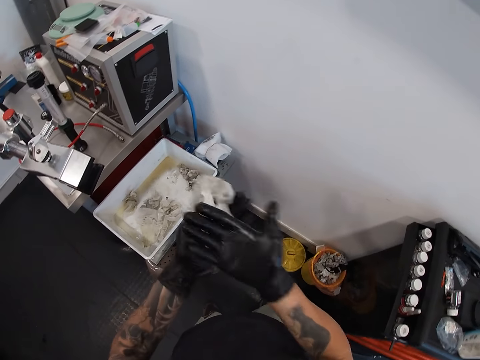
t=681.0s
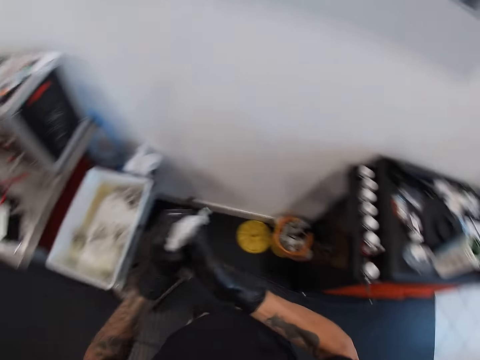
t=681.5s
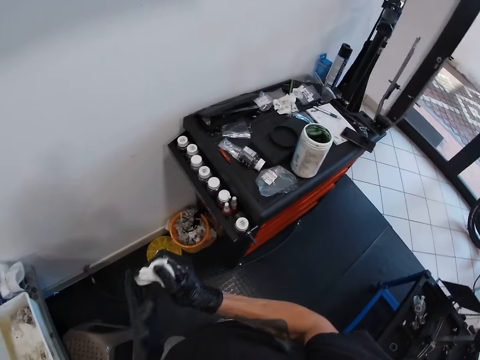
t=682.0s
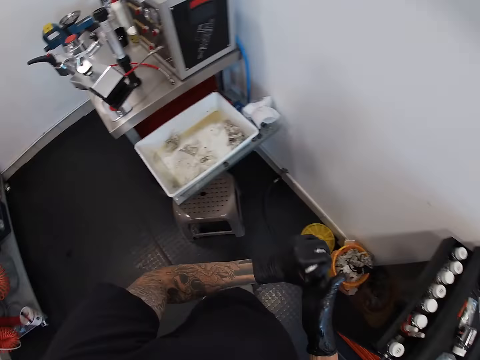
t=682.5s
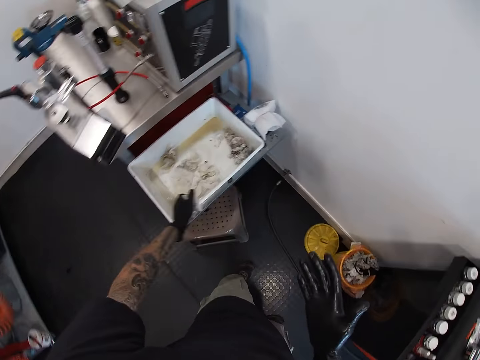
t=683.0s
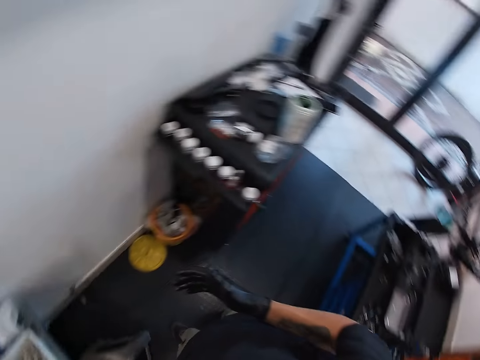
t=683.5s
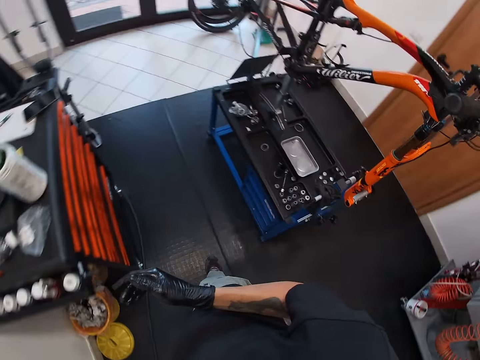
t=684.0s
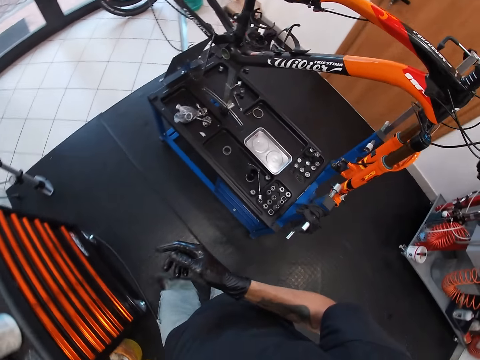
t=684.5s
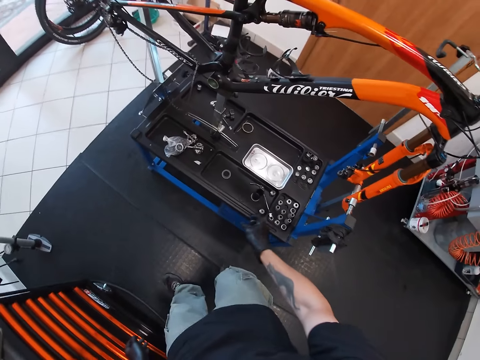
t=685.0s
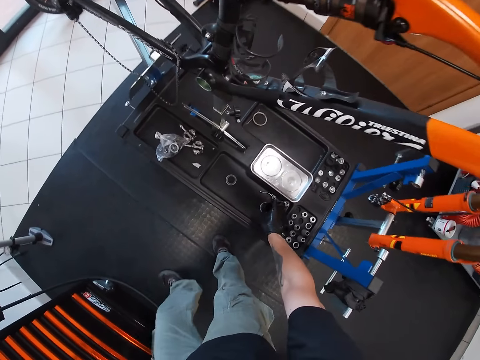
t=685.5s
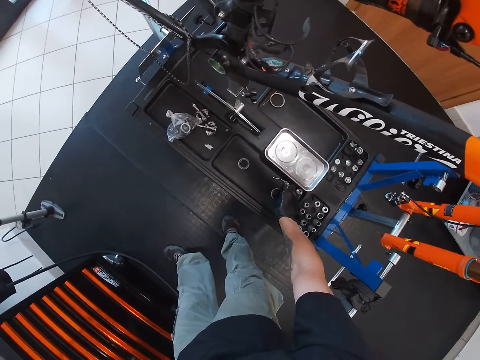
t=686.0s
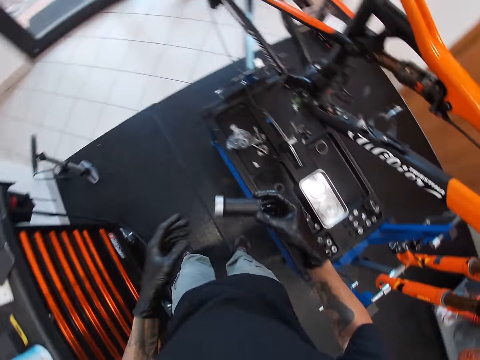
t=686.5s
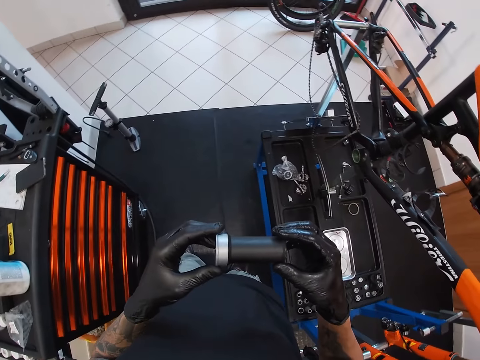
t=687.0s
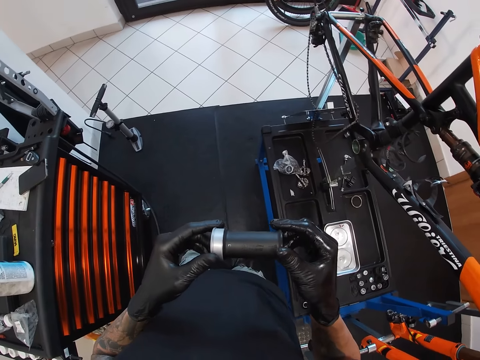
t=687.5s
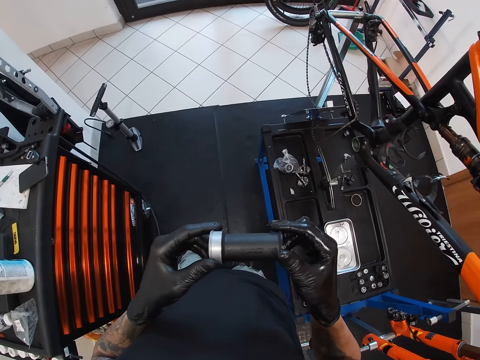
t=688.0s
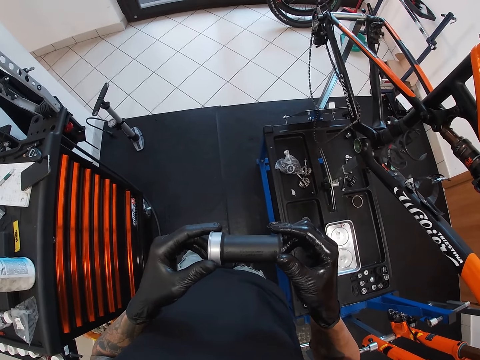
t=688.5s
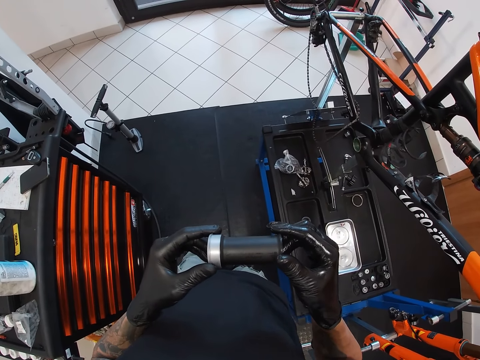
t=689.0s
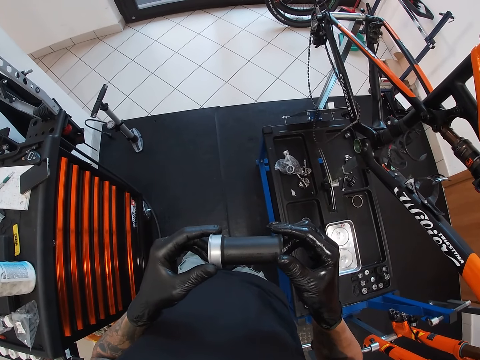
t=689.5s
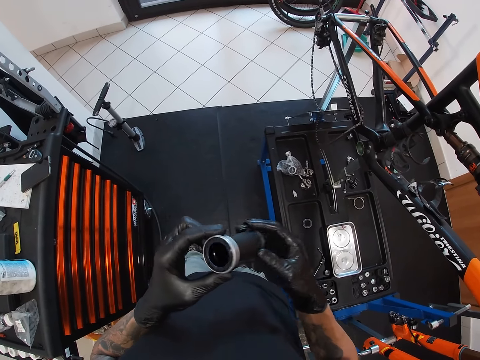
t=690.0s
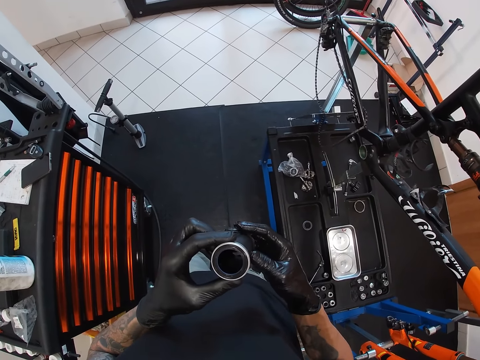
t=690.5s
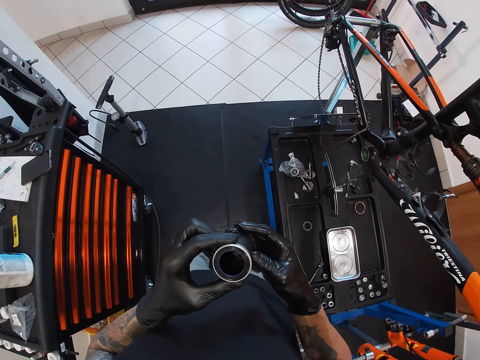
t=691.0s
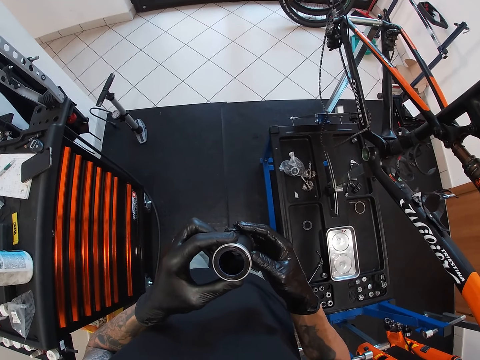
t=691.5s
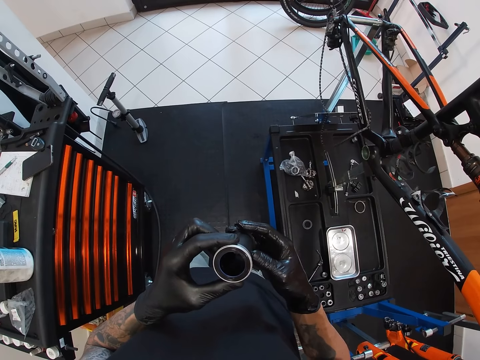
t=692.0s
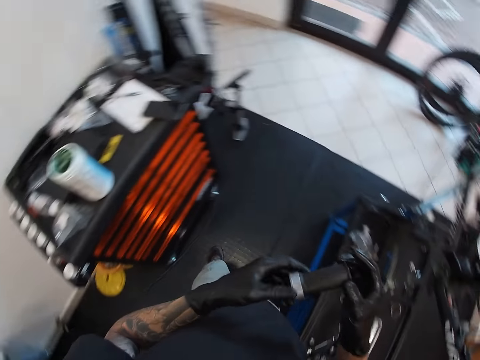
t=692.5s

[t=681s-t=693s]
The camera wearer drops the tissue paper inside the tray with his left hand. He picks up the cylinder from the workbench with his right hand. He examines the cylinder with both hands.

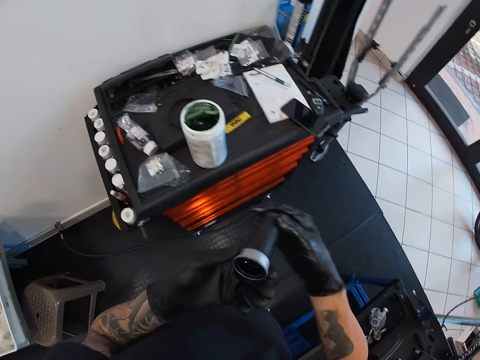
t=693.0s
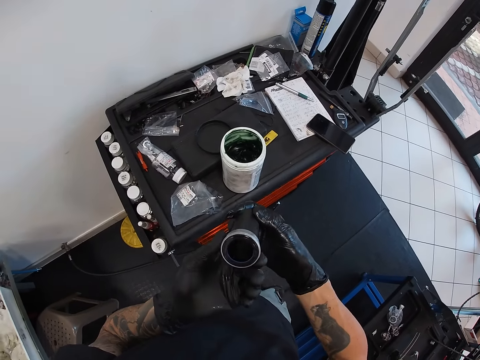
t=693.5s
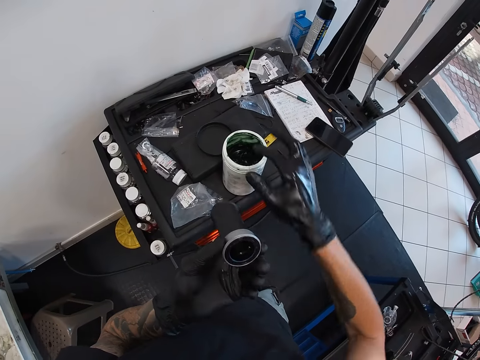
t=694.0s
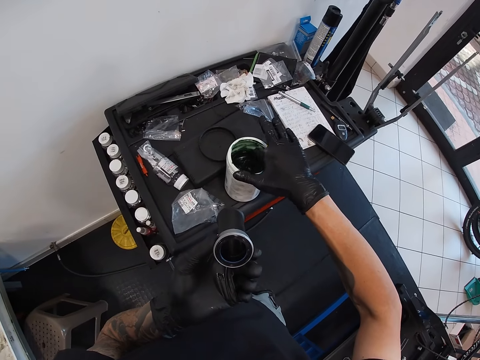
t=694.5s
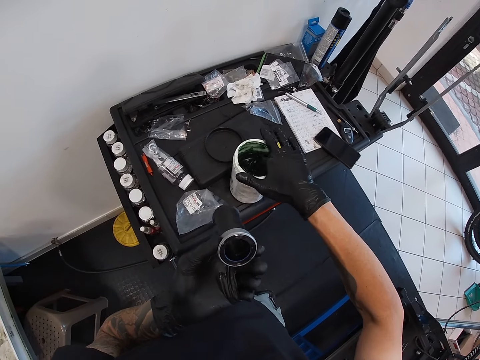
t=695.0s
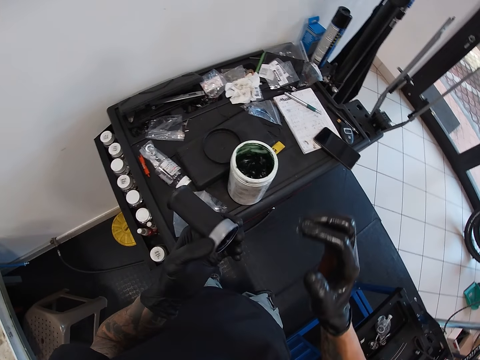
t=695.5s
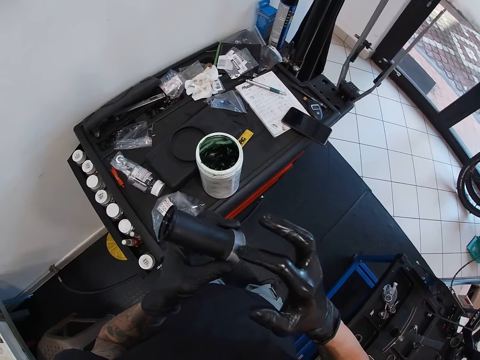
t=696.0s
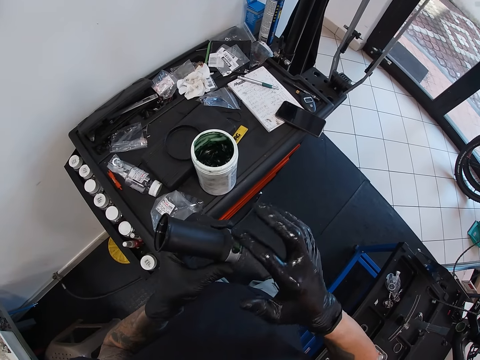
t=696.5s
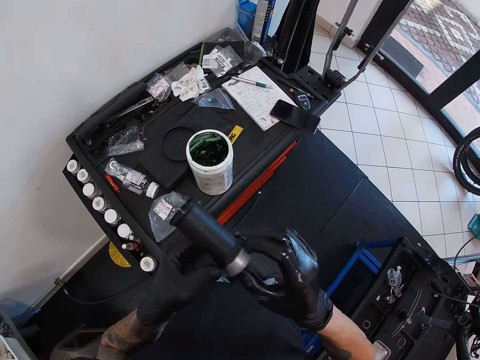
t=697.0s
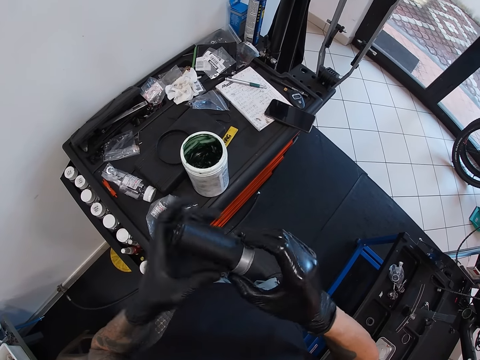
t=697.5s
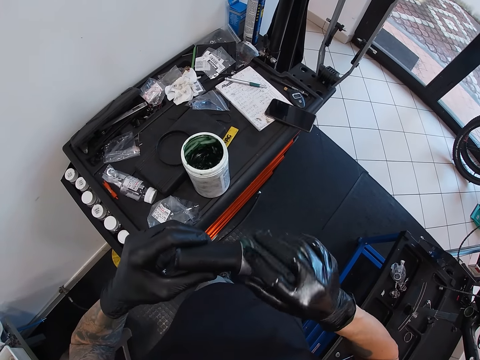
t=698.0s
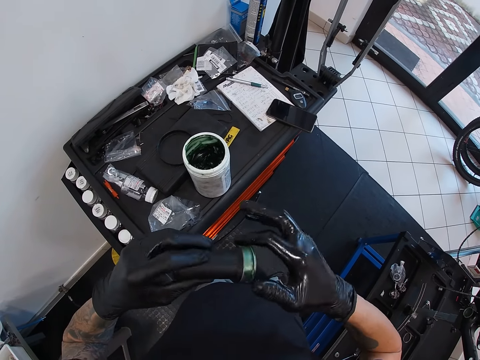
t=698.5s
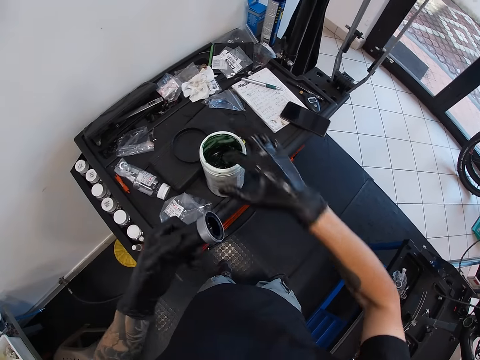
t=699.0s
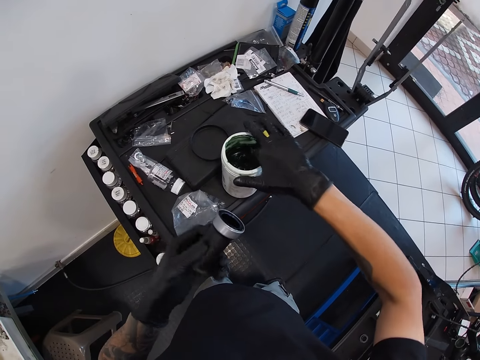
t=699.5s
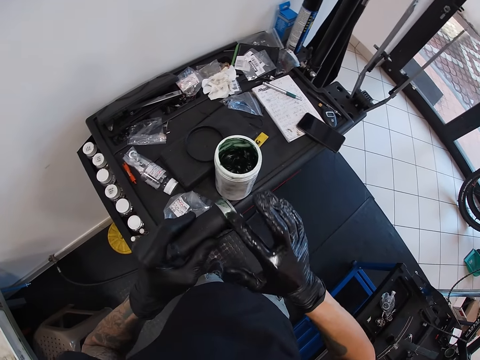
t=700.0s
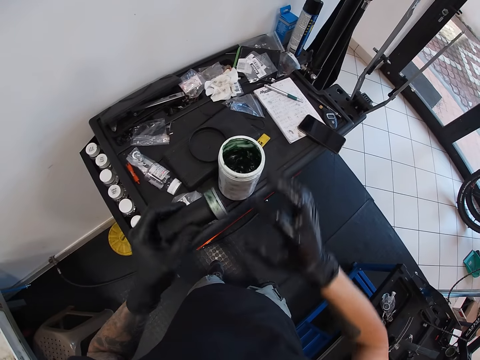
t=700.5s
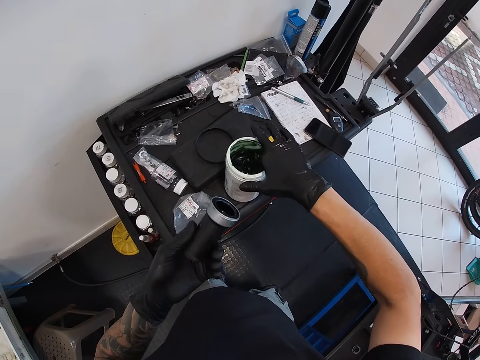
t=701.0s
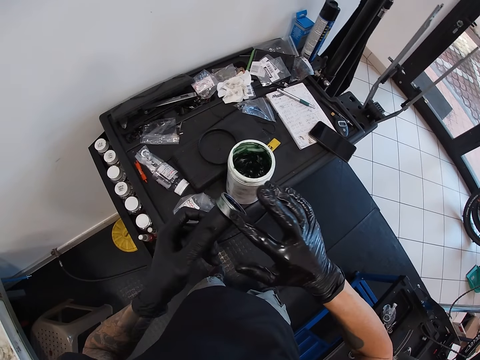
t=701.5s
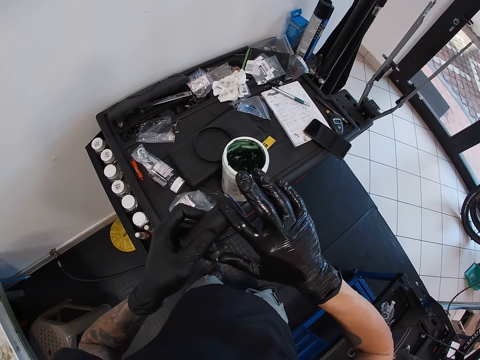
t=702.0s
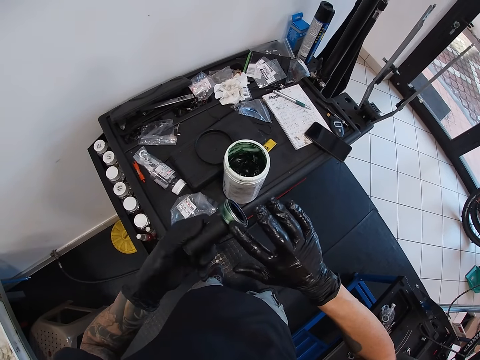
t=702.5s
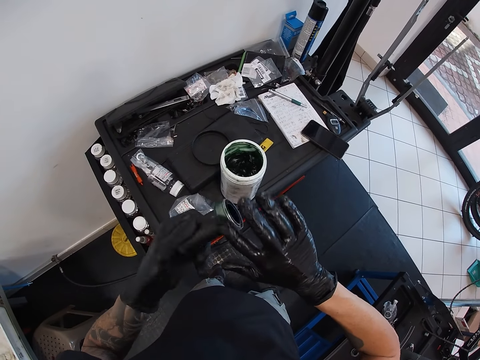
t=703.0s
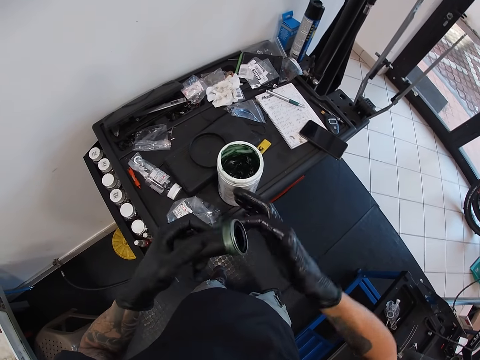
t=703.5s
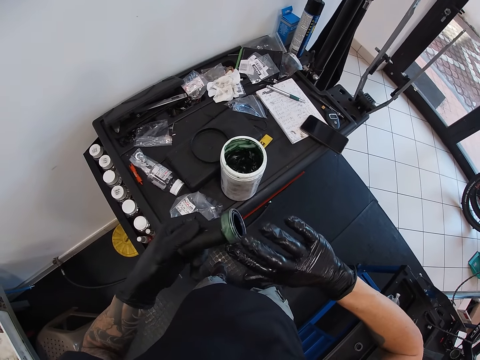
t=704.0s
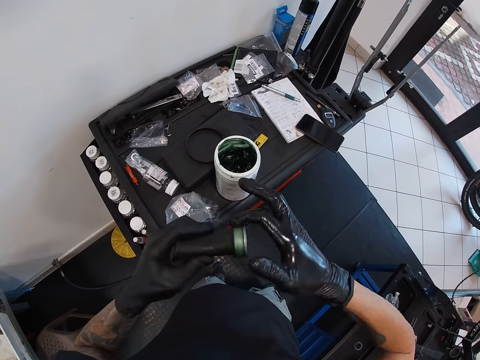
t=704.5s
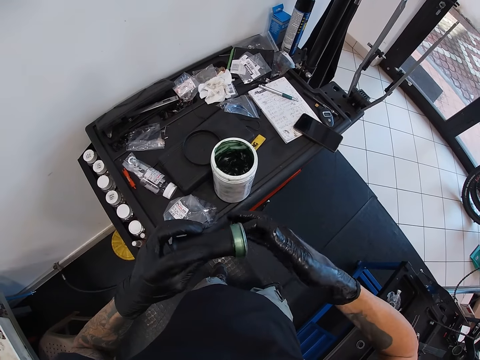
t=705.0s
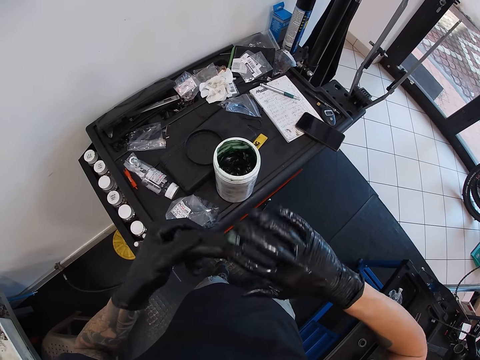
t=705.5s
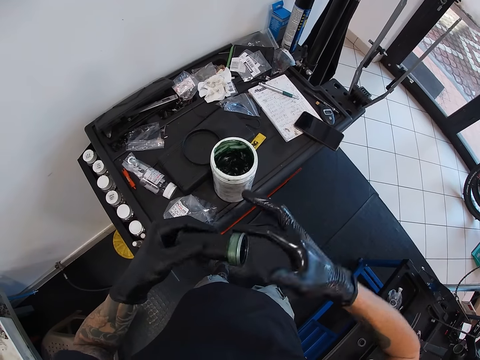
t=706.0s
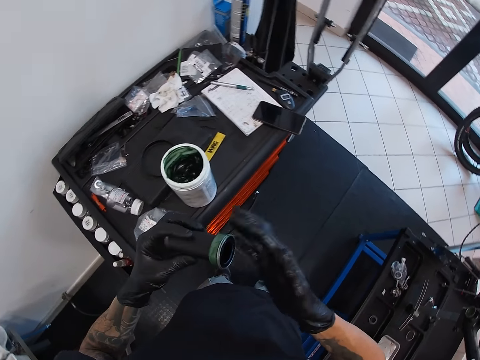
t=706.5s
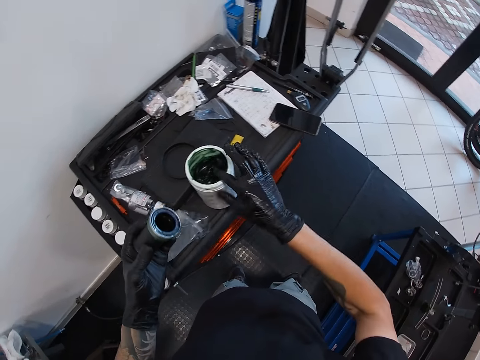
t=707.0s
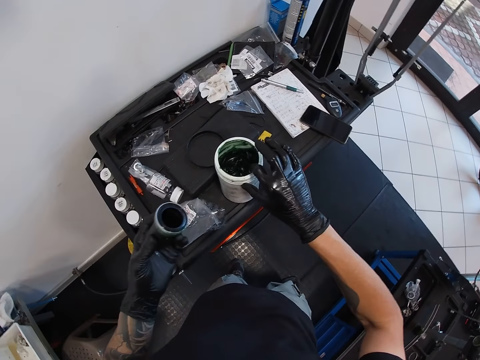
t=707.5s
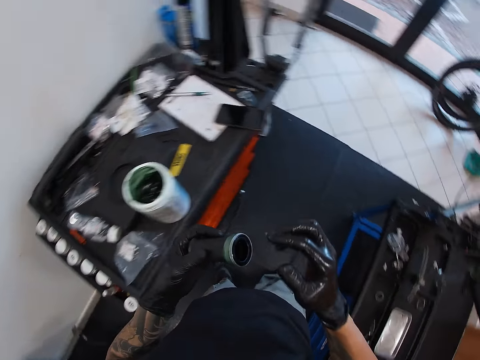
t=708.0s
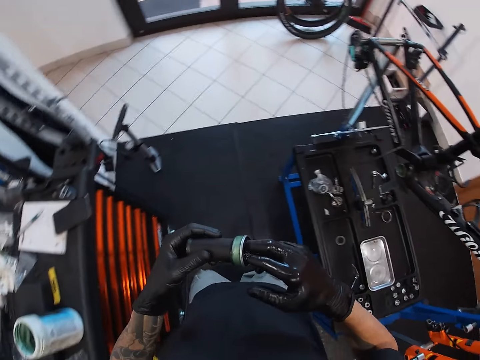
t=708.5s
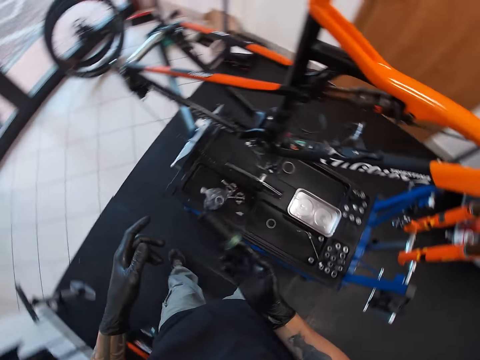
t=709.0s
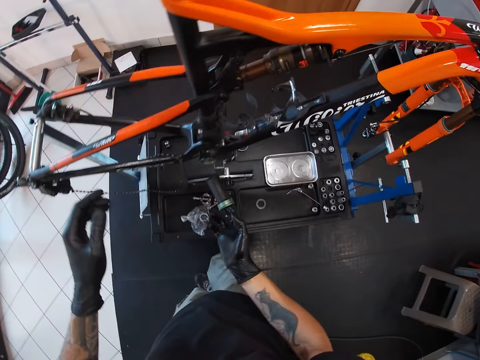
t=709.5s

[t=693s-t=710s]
The camera wearer scoops the grease from the plastic container with his right hand. He applies the grease from the plastic container to the cylinder with his right hand. He scoops the grease from the plastic container with his right hand. He applies the grease from the plastic container to the cylinder with his right hand. He scoops the grease from the plastic container with his right hand. He applies the grease from the plastic container to the cylinder with his right hand. He puts residual grease from the plastic container from his right hand into the polish container.
